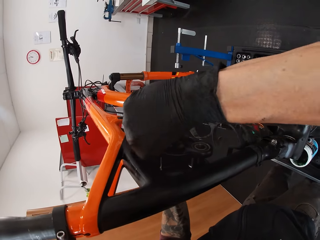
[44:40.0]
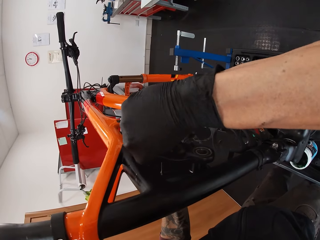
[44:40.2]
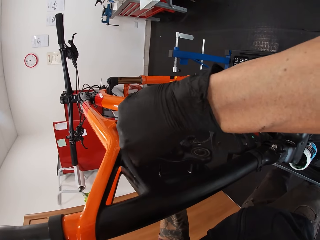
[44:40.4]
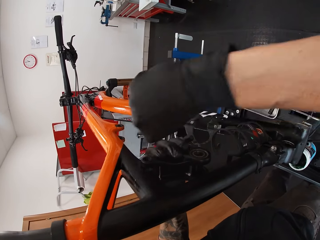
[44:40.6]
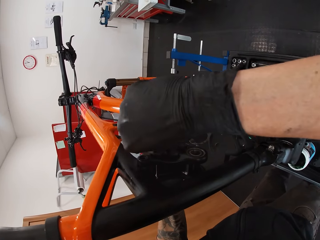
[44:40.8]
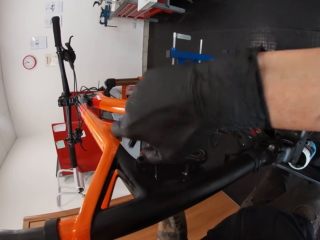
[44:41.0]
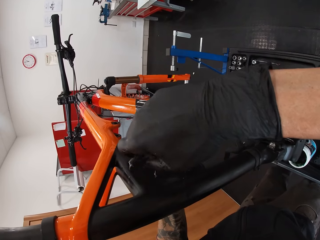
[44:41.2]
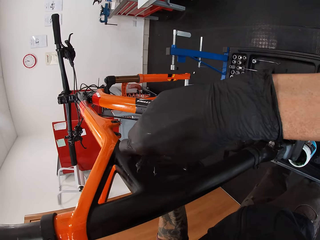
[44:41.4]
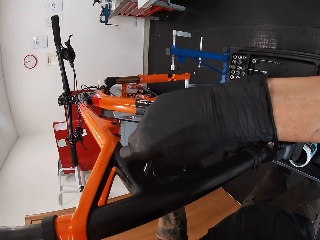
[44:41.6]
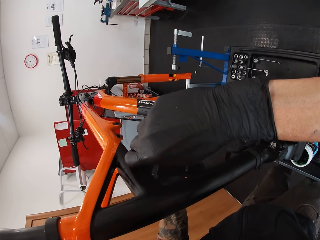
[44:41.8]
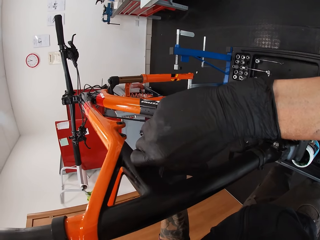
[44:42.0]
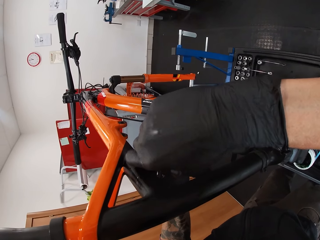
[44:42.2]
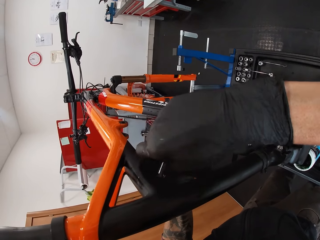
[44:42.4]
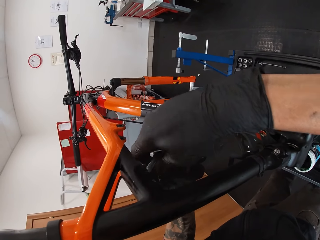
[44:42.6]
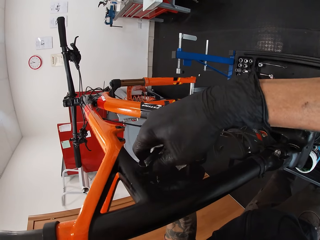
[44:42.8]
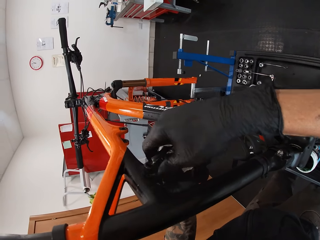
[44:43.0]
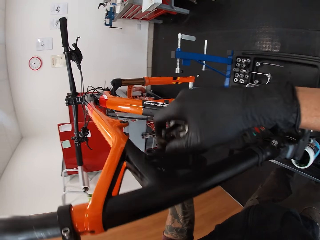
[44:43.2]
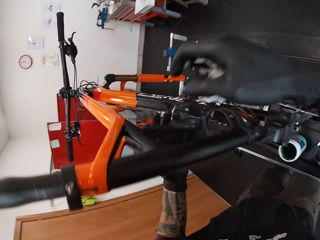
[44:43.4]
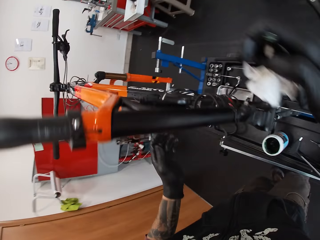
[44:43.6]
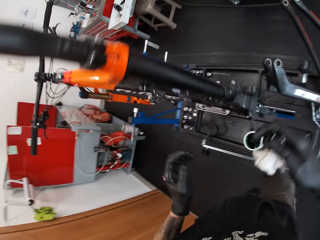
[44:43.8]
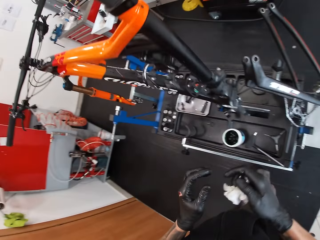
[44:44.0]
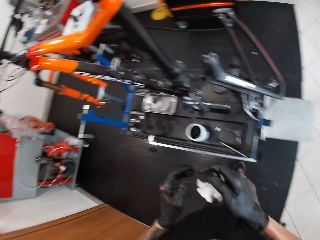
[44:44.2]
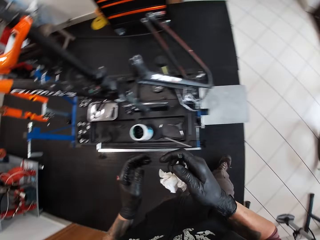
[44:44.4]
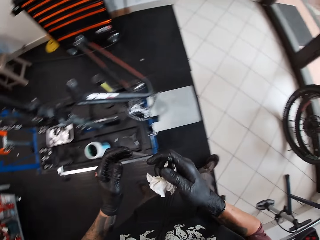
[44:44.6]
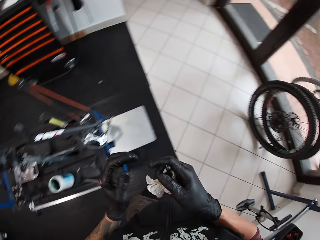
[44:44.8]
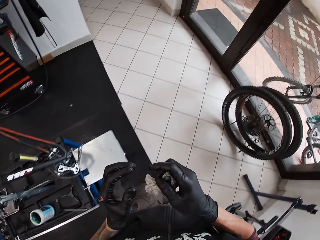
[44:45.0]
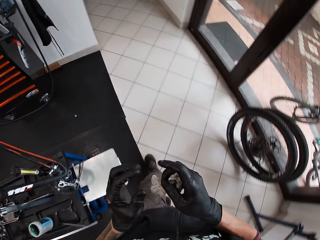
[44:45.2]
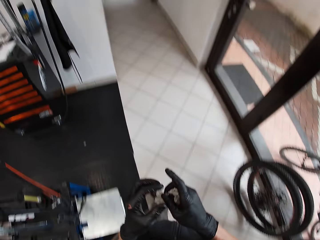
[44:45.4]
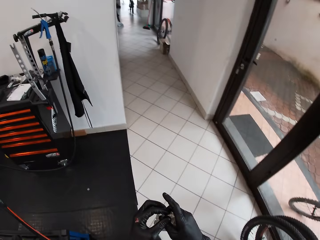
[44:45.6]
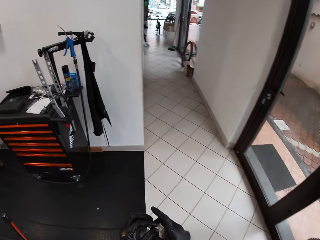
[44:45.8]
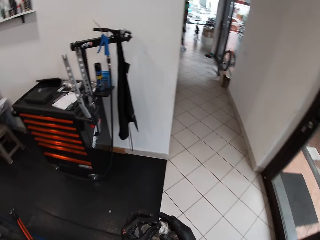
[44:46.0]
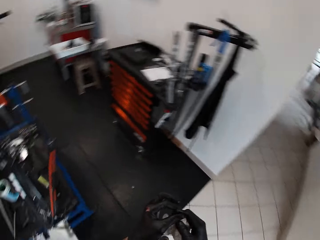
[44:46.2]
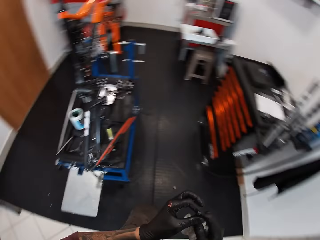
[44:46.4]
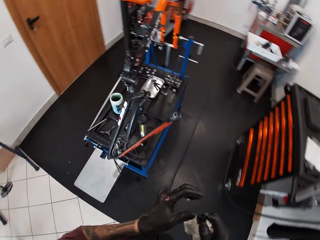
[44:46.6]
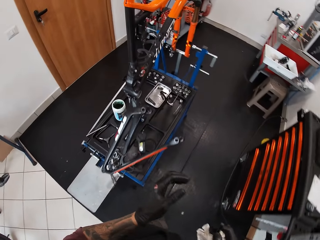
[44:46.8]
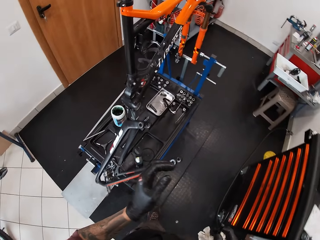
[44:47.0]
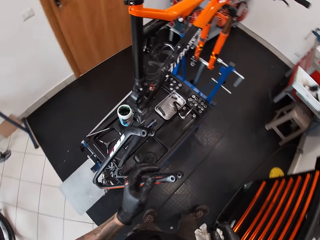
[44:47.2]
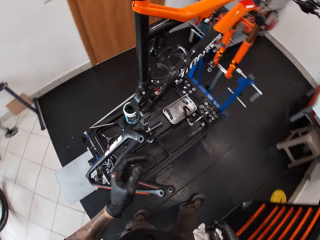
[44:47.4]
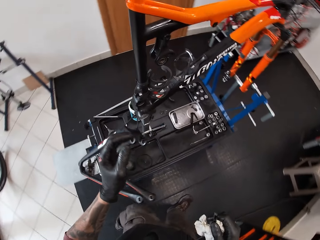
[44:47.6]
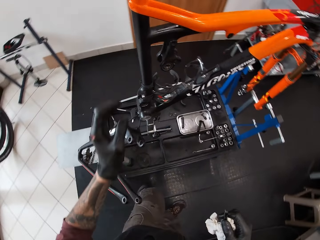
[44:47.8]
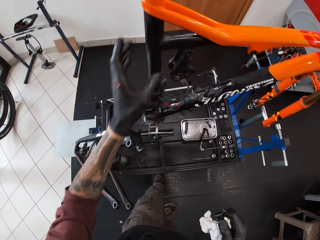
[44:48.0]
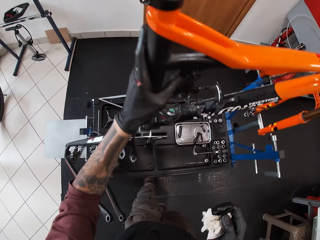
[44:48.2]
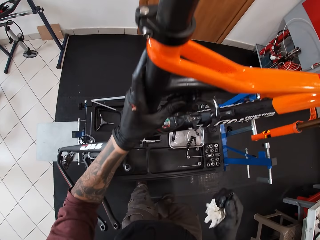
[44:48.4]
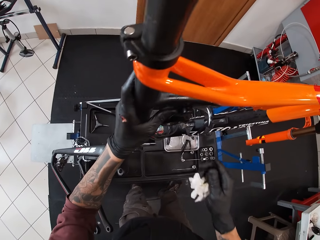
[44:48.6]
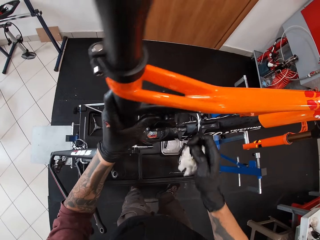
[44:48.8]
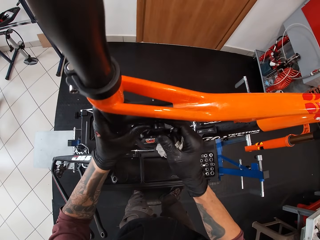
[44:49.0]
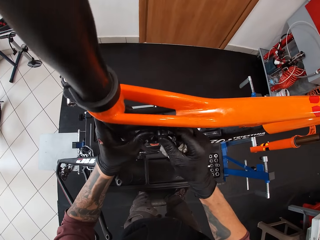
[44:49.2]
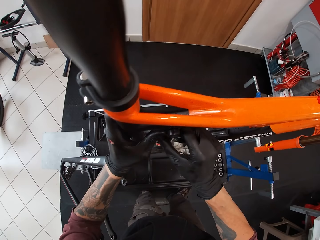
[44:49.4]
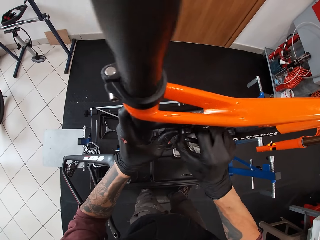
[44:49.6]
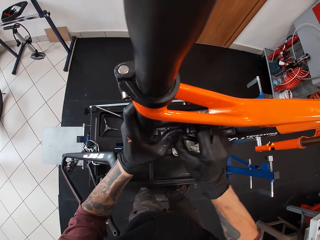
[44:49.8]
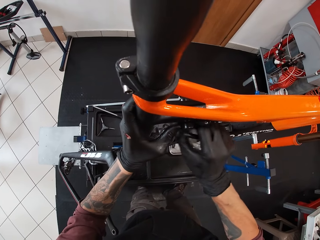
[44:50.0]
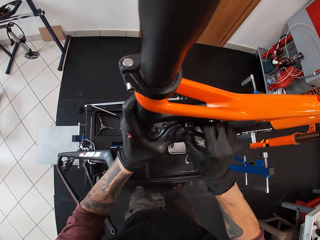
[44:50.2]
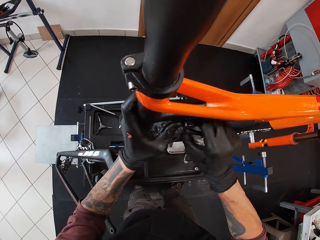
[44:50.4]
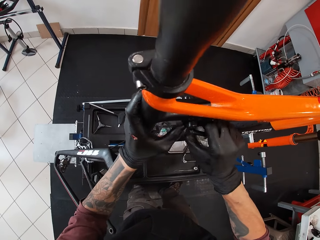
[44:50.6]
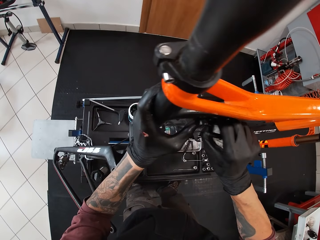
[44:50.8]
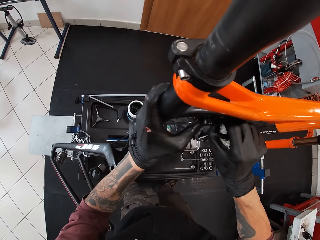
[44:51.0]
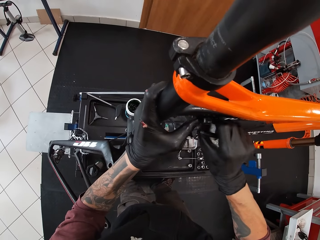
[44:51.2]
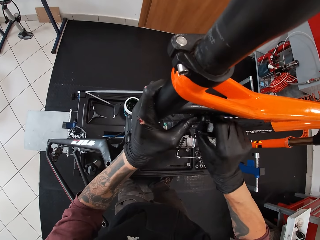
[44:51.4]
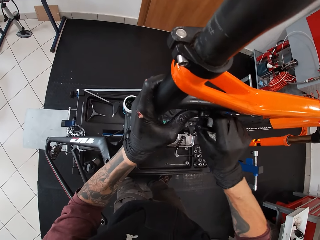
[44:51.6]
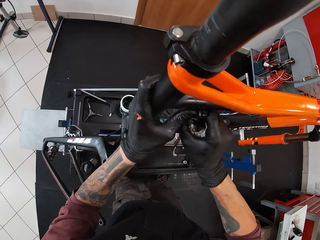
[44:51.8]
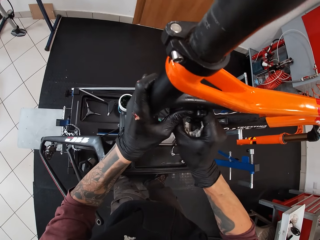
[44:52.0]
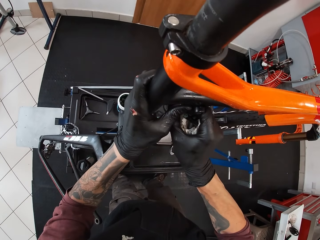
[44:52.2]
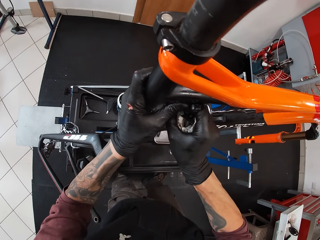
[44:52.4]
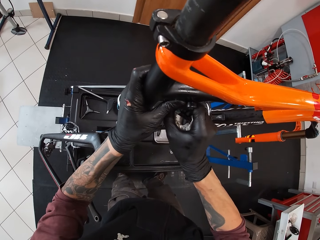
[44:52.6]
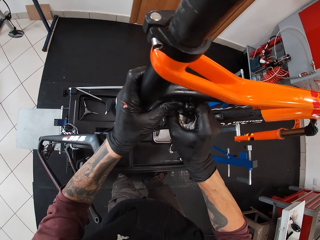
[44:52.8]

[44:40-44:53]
The camera wearer tightens the bolt. He pulls the bolt from the frame spare with his right hand. He adjusts the frame spare with his right hand. He walks. He holds the bolt with both hands. He holds the rod and frame spare with his left hand. He adjusts the frame spare with his right hand. He fixes the joiner.

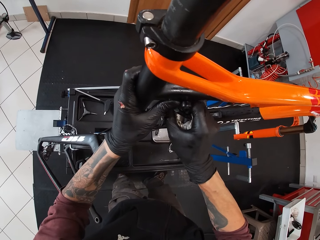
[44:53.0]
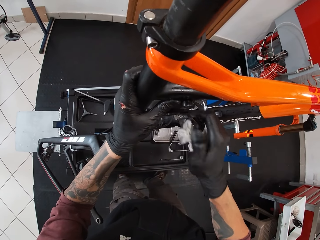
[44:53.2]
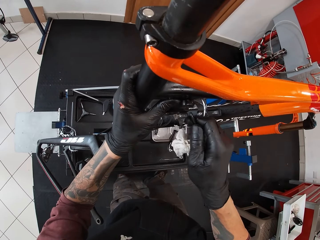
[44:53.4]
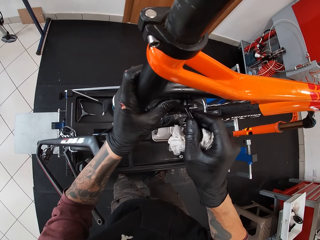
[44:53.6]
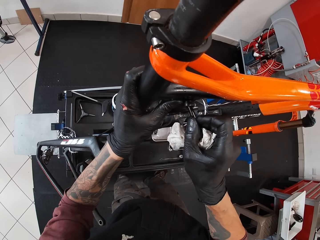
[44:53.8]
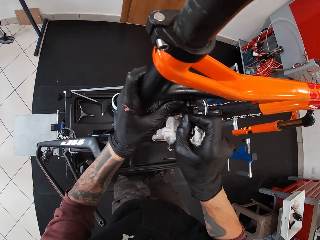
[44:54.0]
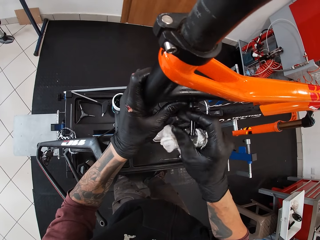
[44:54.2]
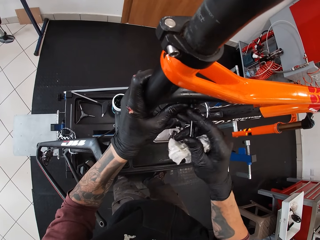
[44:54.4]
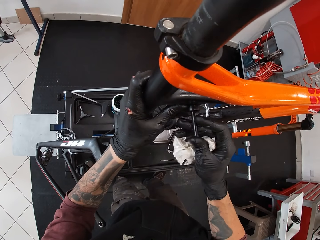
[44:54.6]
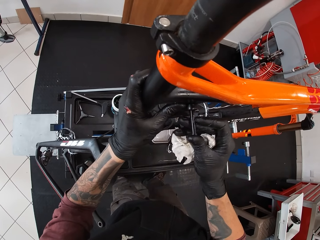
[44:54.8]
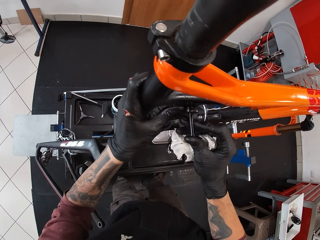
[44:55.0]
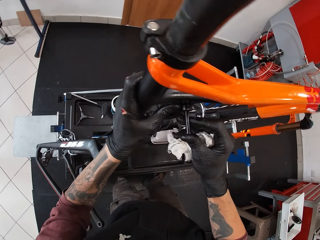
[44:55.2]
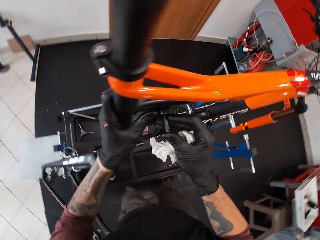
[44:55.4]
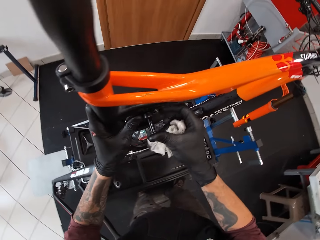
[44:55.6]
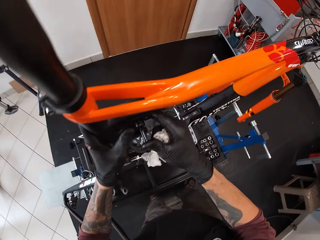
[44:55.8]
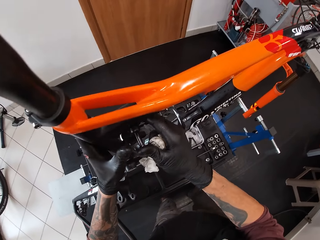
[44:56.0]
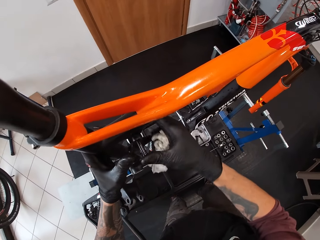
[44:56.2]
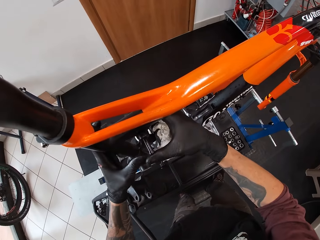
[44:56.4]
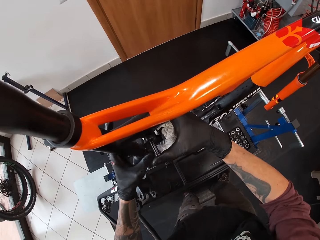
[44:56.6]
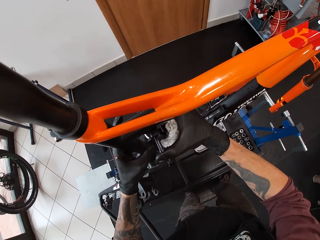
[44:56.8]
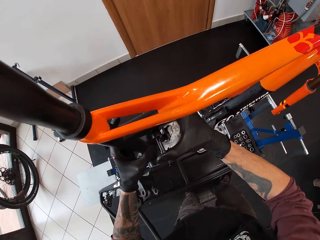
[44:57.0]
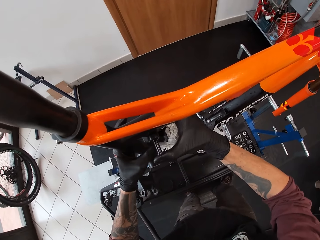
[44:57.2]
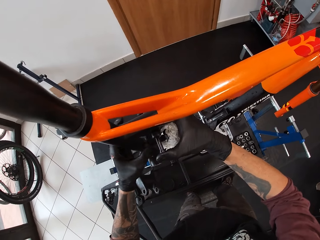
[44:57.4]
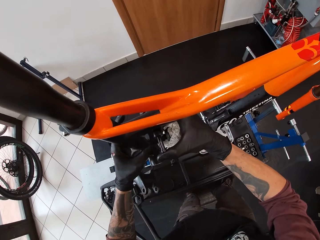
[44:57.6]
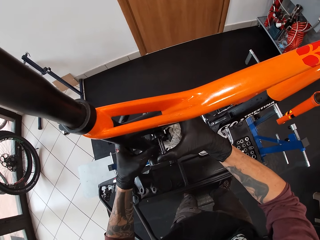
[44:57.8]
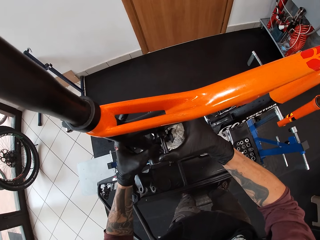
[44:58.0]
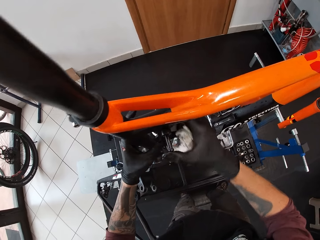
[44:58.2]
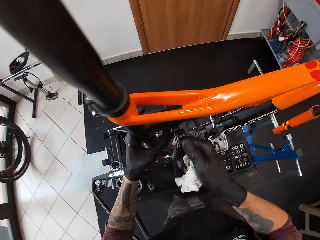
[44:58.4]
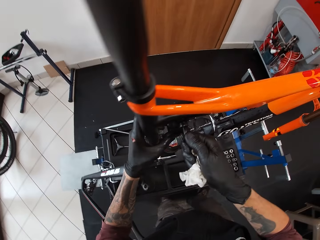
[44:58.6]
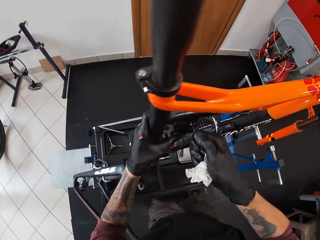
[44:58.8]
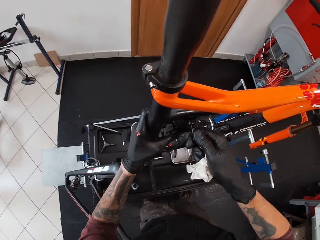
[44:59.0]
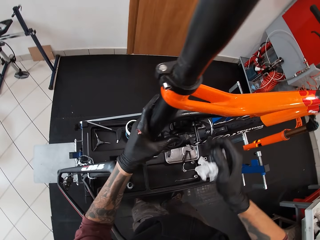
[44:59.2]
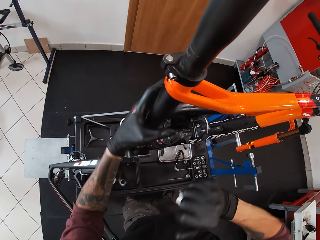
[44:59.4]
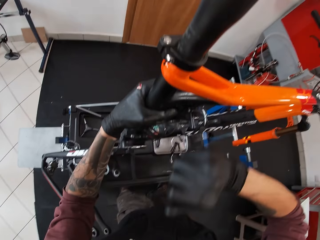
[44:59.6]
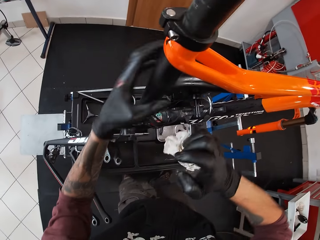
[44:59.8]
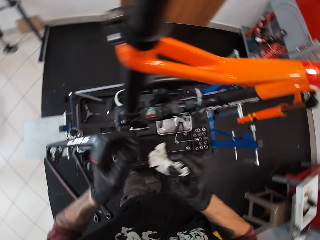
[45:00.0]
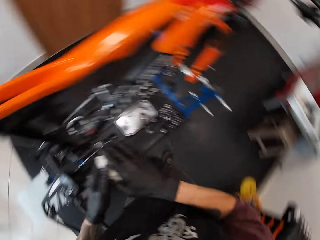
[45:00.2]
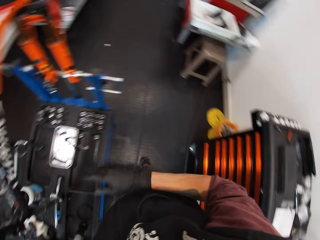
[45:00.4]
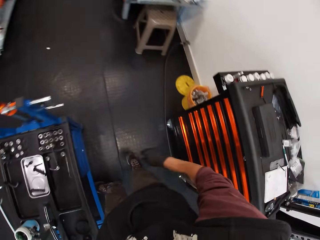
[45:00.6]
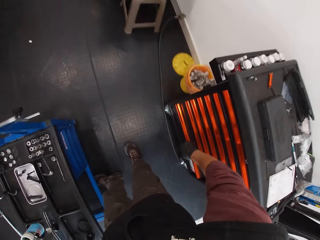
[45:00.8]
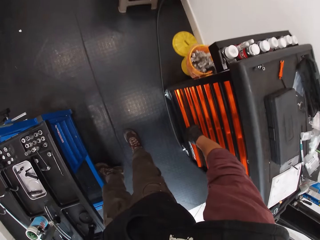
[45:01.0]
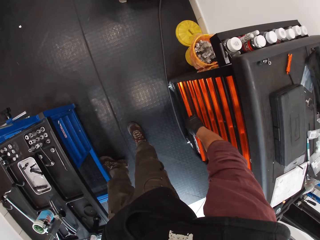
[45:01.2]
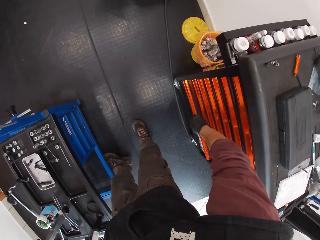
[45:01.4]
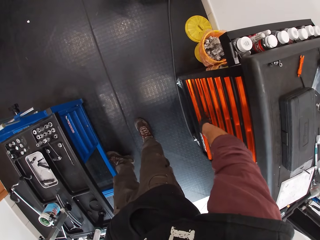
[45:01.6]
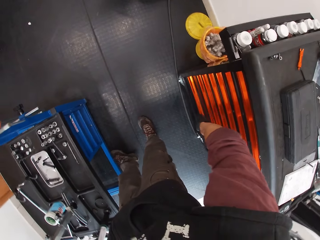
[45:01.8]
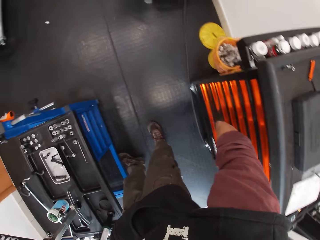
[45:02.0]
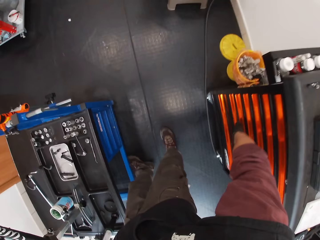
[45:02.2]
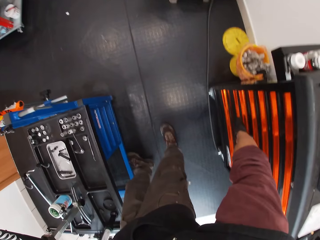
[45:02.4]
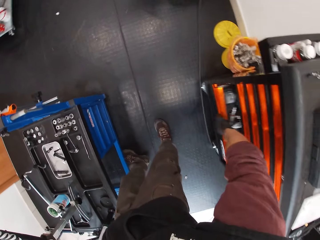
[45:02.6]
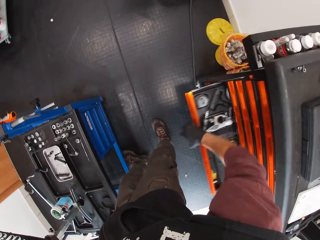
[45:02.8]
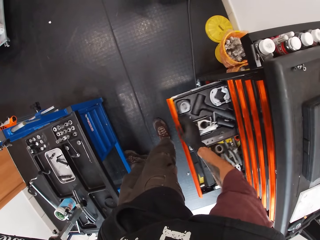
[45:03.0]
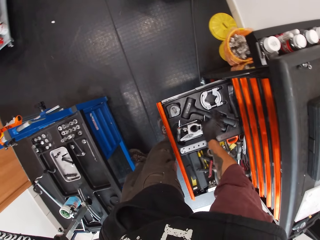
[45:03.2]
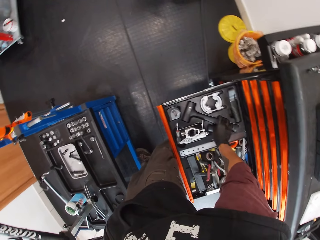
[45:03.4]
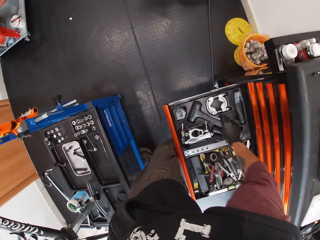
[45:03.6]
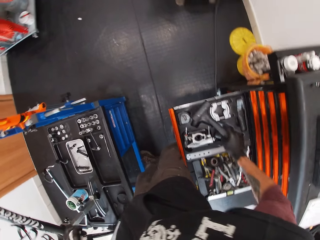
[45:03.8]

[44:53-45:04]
The camera wearer puts the bolt in the hole with his right hand, into the bicycle joiner. He adjusts the frame spare with his left hand. He passes the tissue to his left hand. He opens a drawer in a cabinet with his right hand. He picks up a hammer from the drawer with his right hand.
